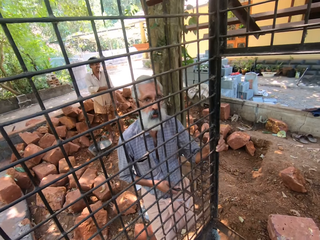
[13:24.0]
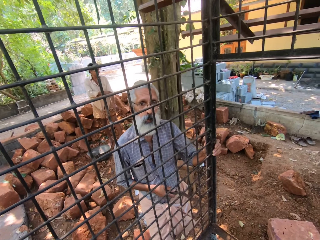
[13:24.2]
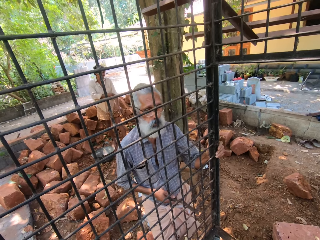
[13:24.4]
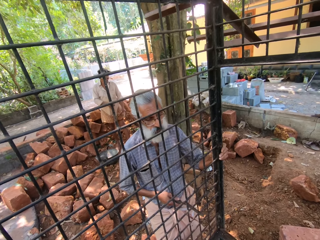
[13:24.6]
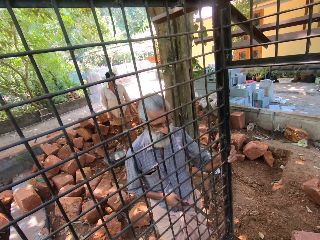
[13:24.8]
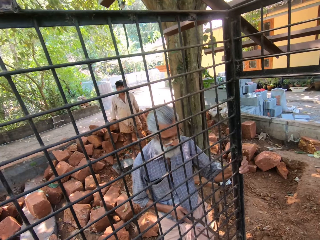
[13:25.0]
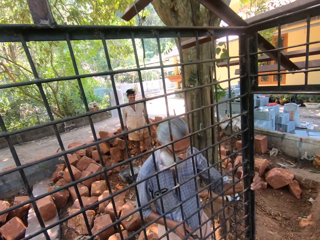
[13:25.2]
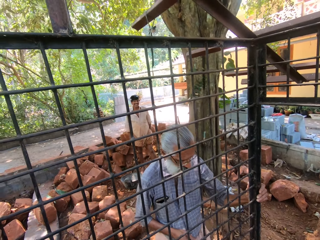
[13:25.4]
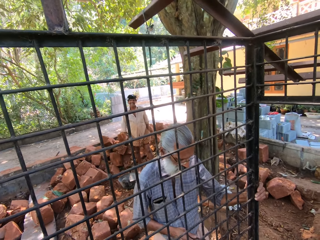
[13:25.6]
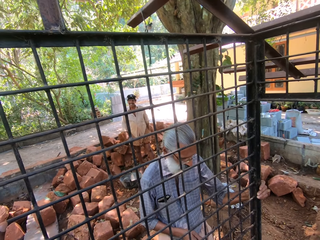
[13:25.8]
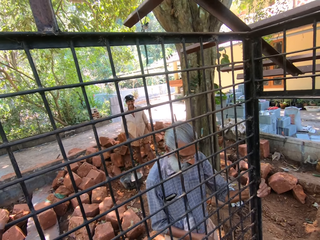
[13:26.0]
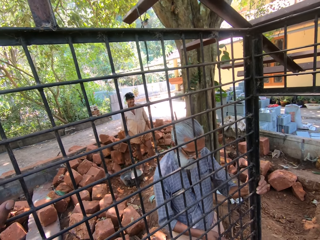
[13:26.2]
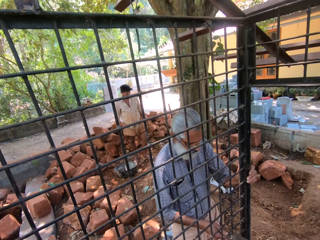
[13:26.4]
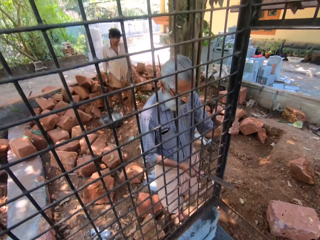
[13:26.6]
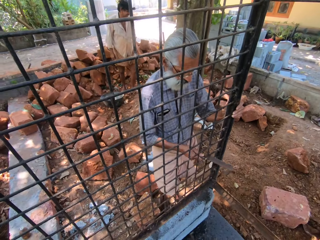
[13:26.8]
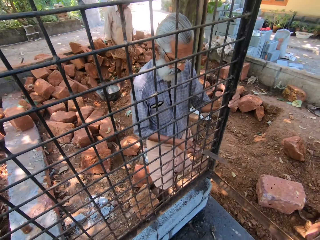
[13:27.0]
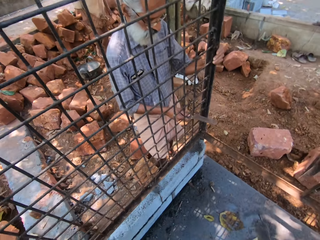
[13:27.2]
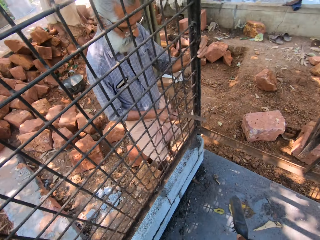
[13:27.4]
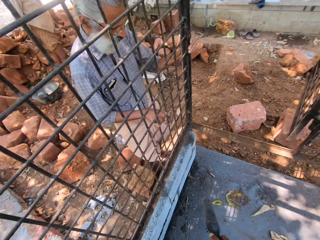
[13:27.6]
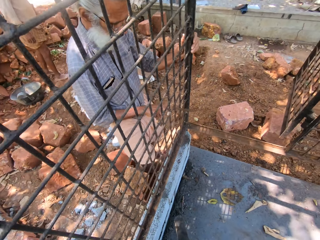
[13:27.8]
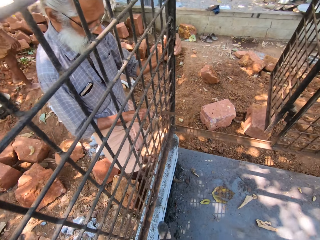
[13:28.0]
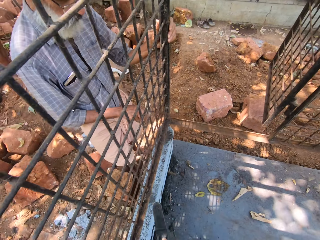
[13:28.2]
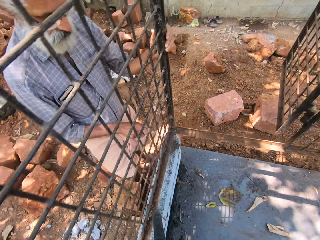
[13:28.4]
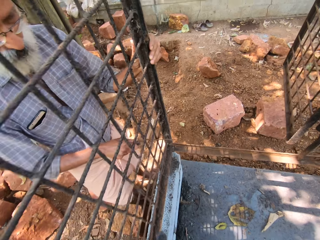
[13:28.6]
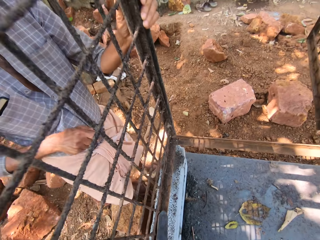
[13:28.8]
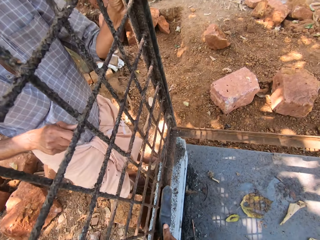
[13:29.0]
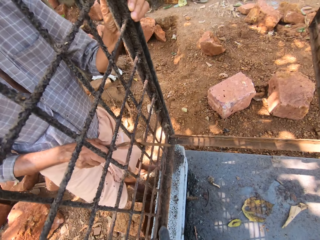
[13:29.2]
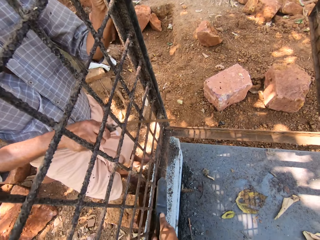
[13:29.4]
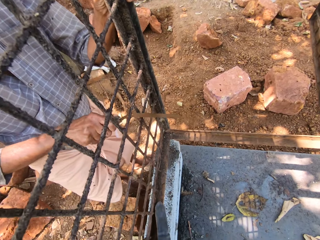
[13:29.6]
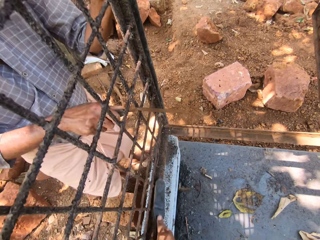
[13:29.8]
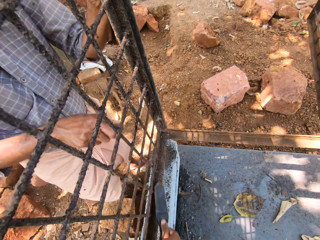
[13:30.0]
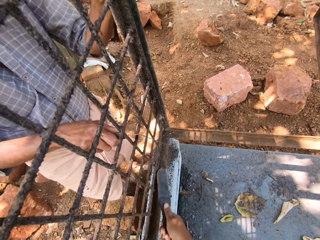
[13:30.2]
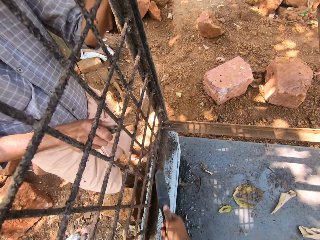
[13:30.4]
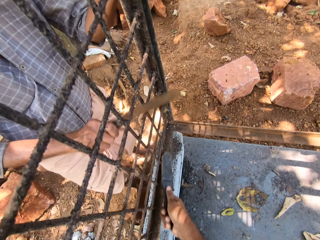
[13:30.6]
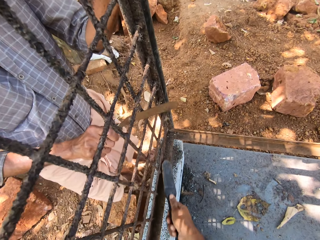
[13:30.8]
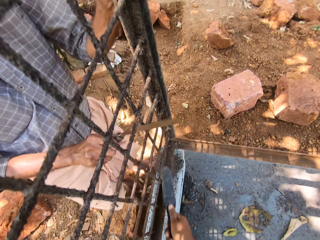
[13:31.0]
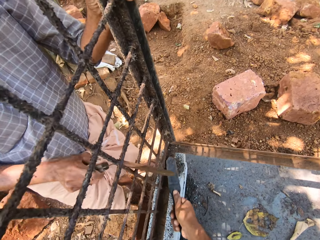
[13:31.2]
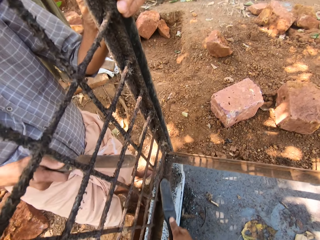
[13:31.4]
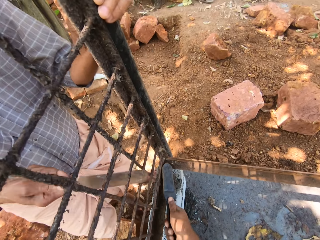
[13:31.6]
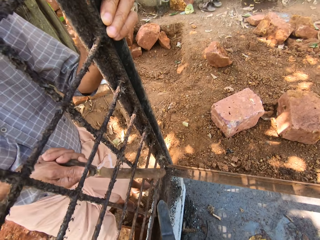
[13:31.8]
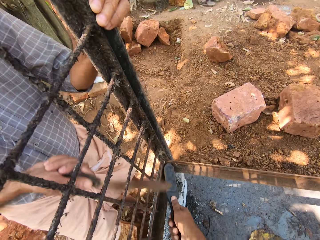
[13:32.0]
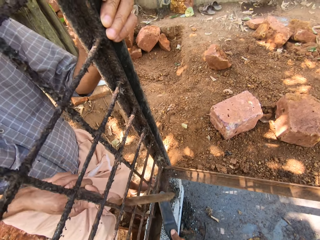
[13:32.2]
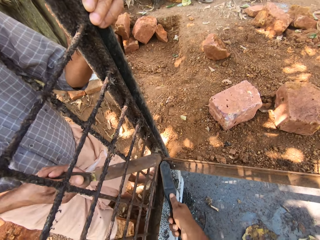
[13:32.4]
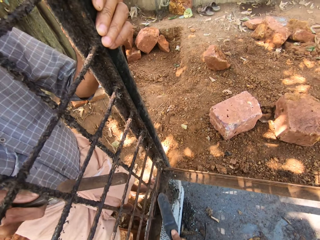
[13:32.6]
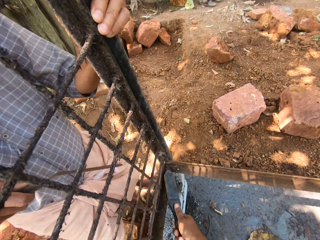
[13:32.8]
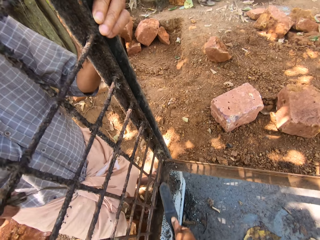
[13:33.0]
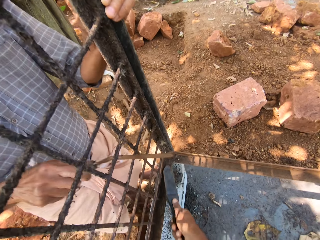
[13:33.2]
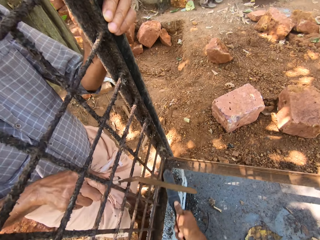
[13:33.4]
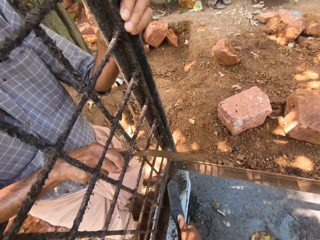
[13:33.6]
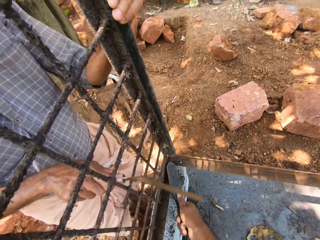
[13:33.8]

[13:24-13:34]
The camera wearer scrapes off rust from the metal surface.

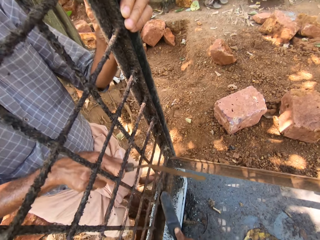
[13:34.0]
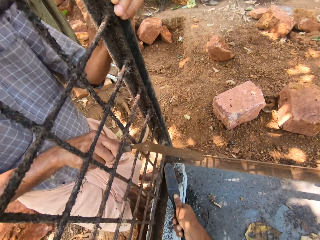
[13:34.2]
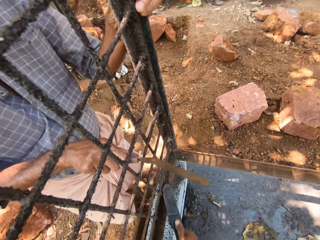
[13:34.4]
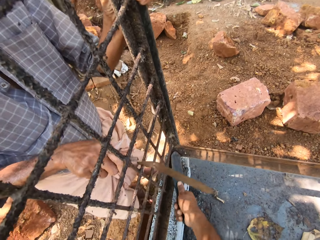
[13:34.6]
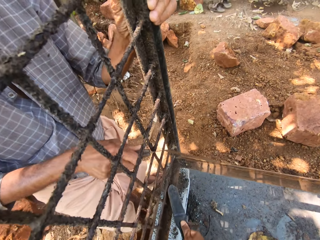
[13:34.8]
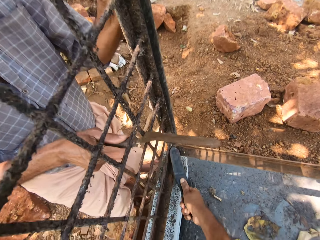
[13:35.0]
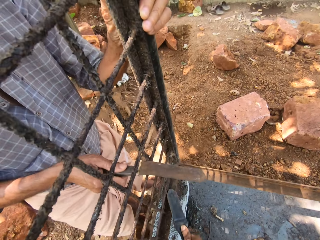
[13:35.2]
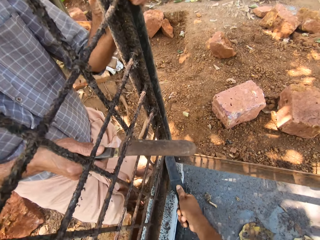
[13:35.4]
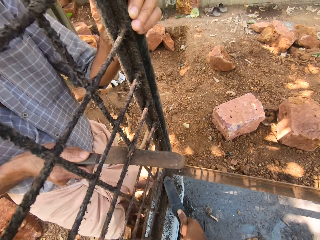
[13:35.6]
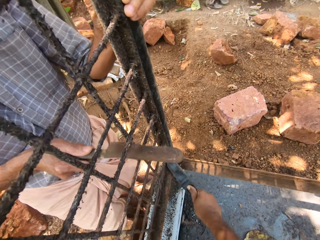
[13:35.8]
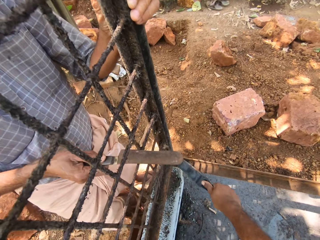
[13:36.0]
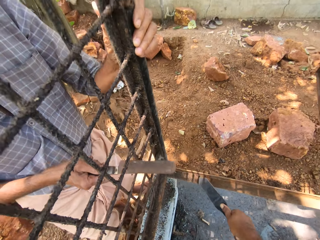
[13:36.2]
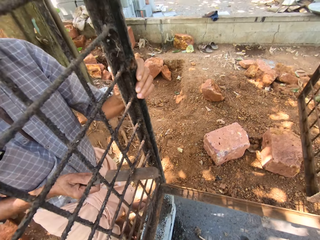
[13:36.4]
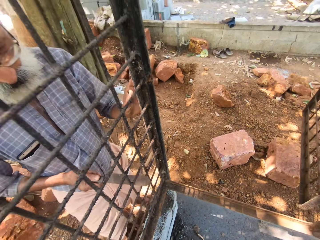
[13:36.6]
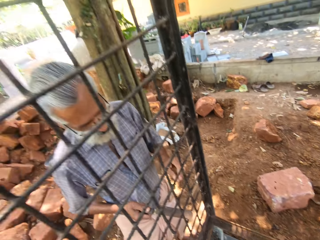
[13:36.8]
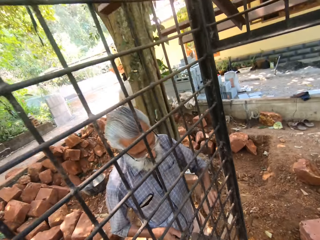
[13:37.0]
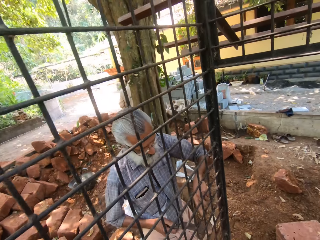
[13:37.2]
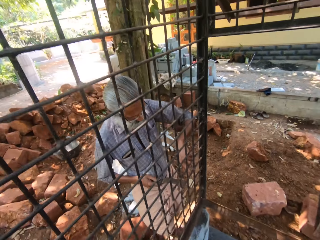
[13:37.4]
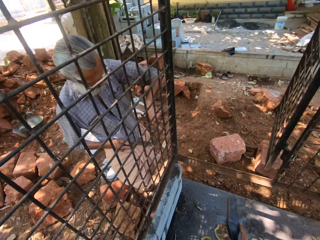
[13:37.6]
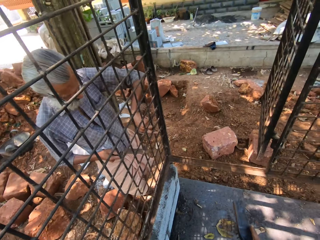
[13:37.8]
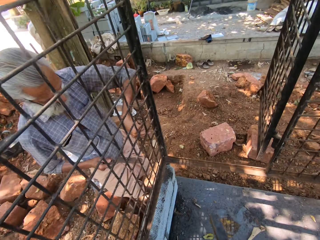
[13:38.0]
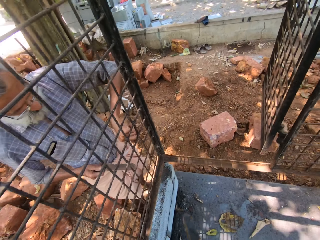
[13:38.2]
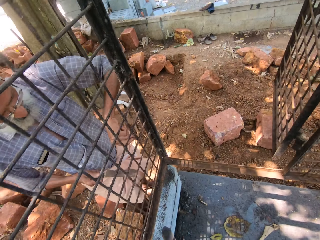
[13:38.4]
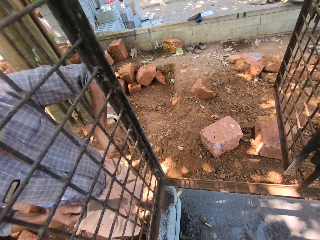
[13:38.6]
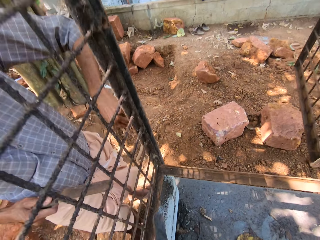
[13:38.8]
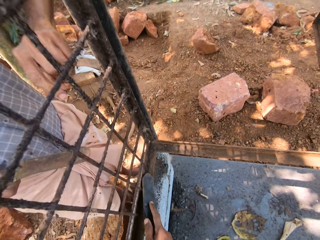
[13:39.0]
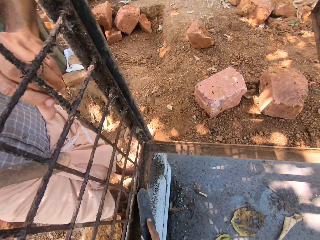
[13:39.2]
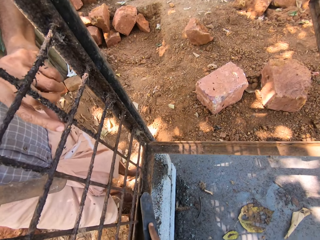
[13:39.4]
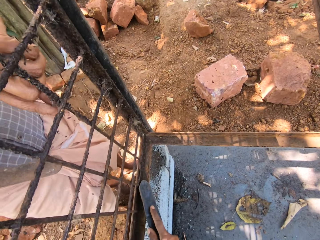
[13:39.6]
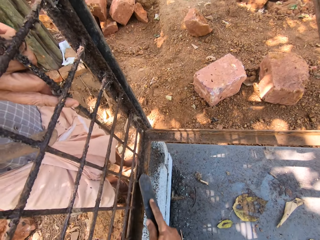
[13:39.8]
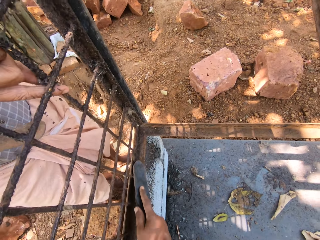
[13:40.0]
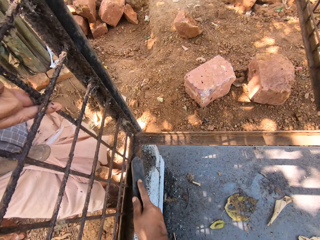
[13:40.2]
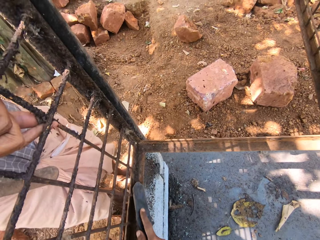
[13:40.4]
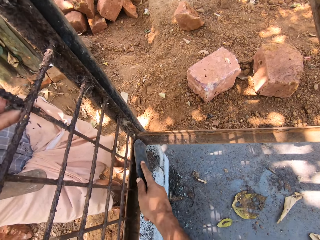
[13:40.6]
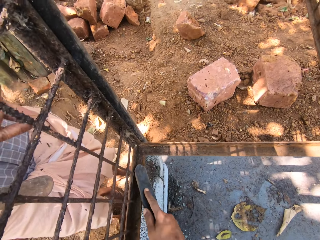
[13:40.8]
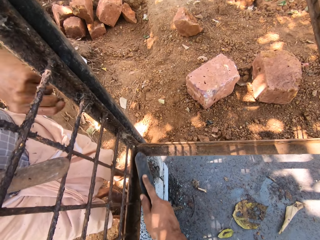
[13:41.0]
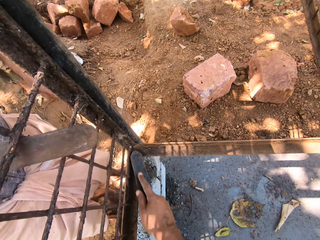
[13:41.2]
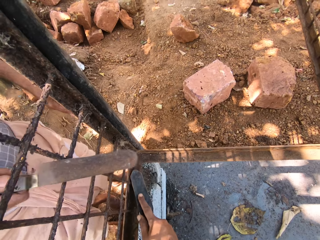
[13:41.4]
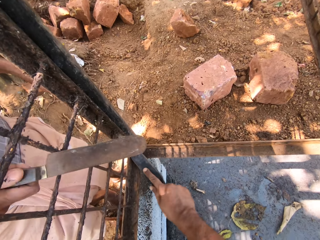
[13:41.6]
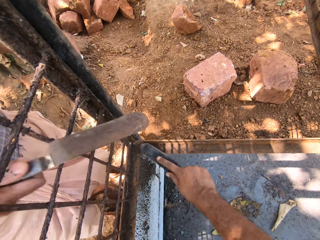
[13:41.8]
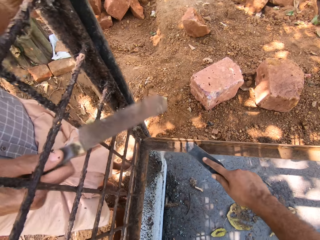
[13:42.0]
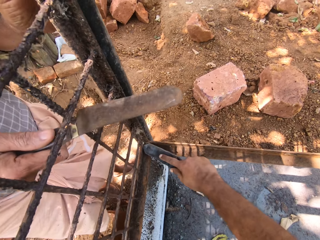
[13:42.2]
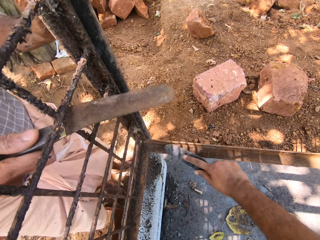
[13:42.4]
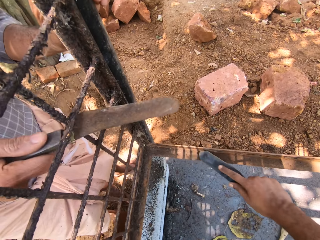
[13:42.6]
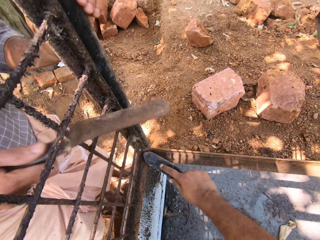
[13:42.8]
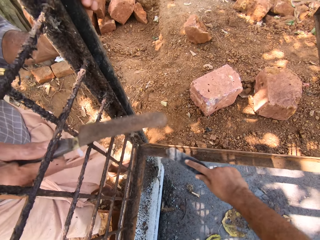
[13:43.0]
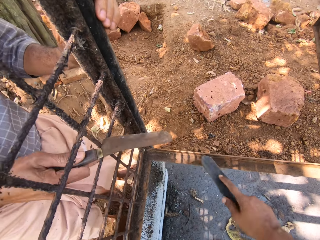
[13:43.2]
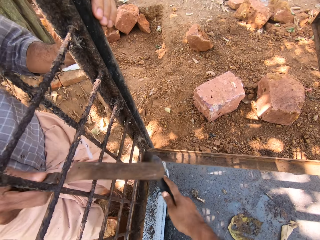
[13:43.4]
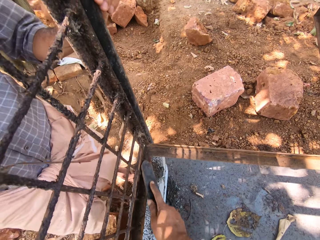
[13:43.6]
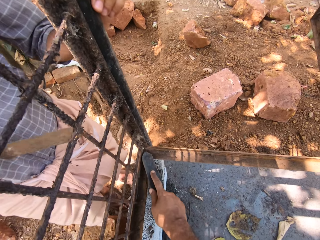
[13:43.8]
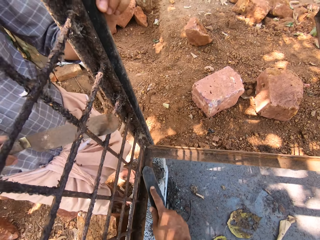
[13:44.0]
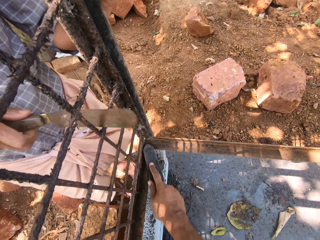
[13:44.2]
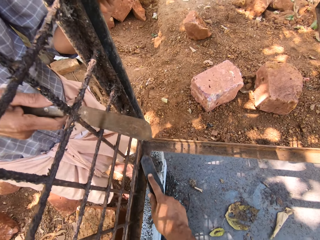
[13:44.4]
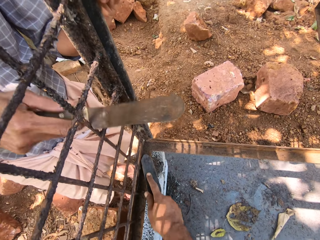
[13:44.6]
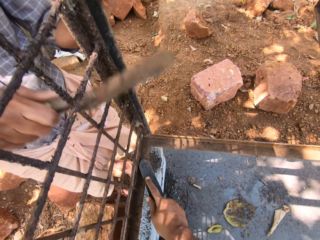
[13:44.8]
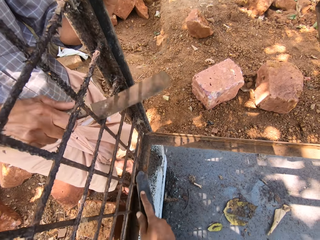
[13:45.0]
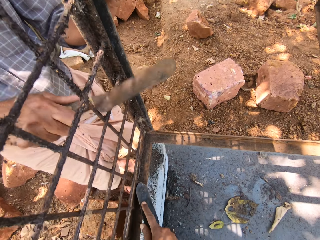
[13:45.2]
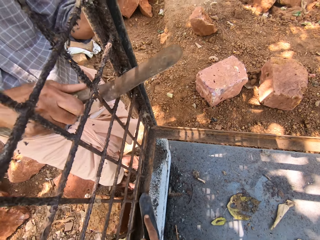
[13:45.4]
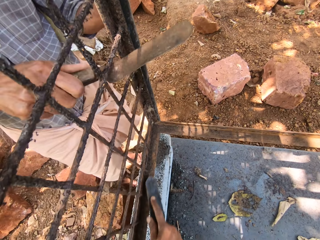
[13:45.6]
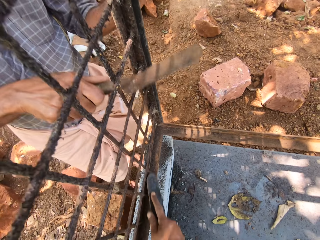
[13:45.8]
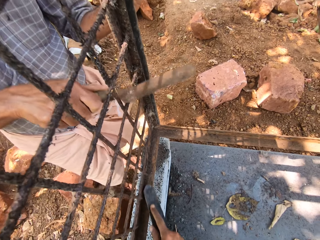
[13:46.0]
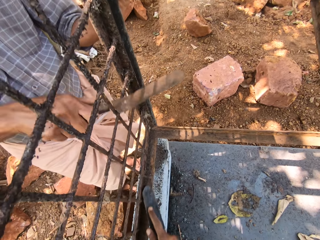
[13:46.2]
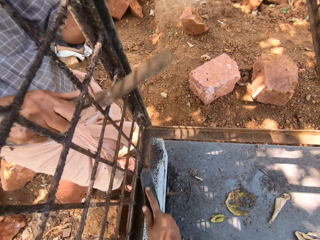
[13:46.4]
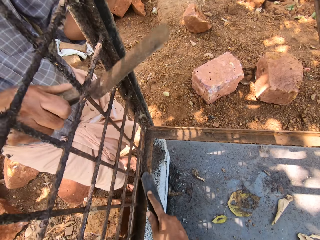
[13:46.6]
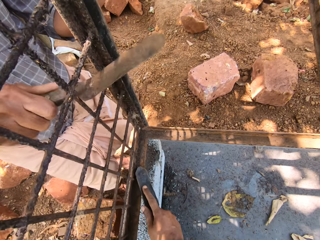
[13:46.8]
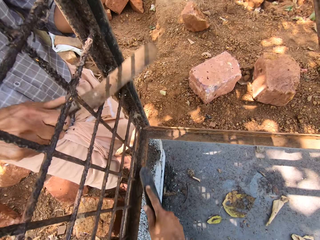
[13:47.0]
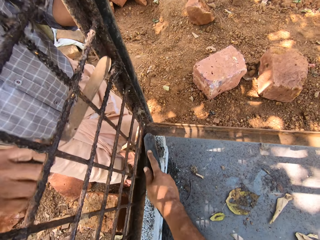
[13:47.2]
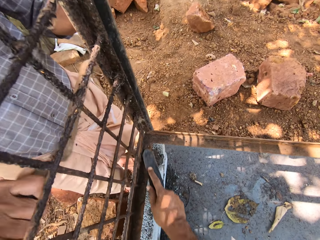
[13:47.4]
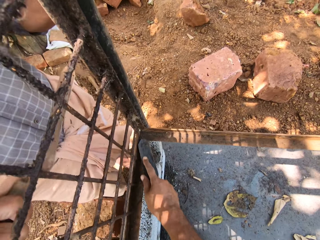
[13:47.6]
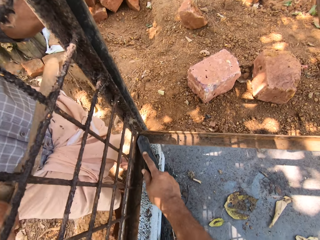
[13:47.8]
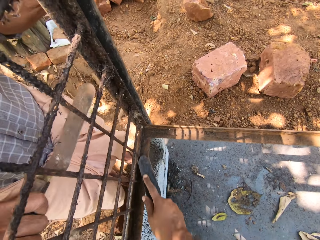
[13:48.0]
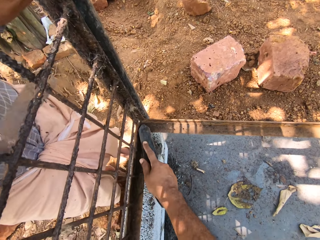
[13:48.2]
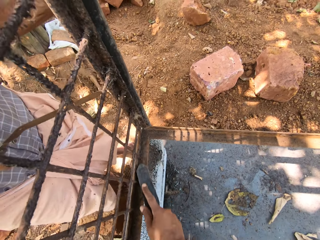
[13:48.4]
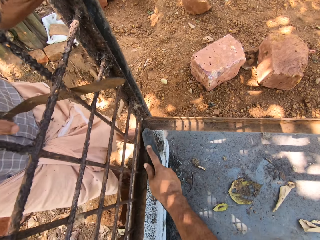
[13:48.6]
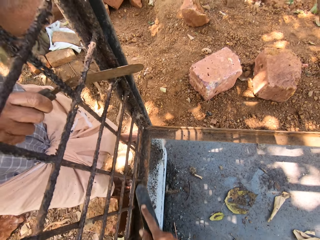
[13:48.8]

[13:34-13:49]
The camera wearer interacts with a person. They scrape off rust from the metal surface.
